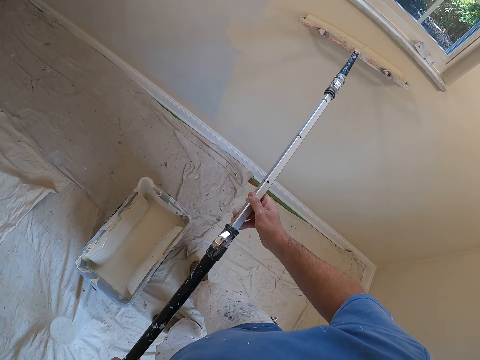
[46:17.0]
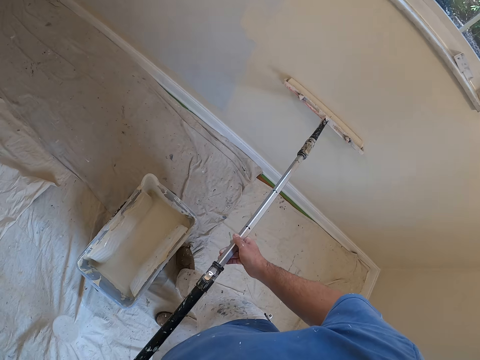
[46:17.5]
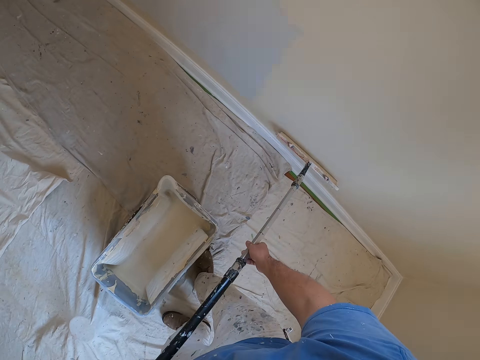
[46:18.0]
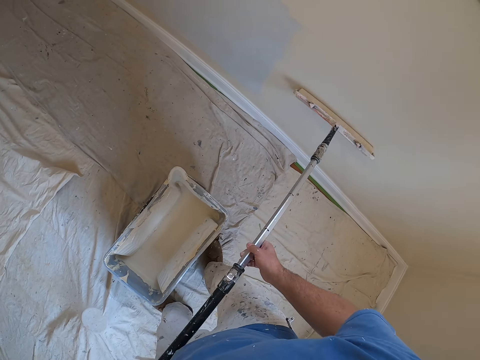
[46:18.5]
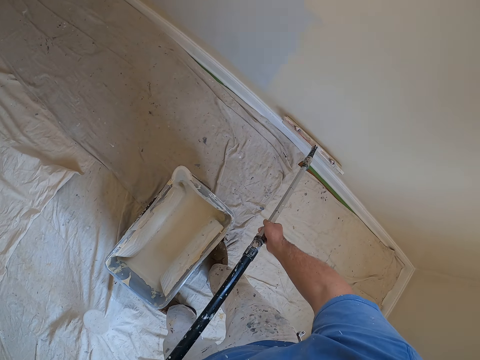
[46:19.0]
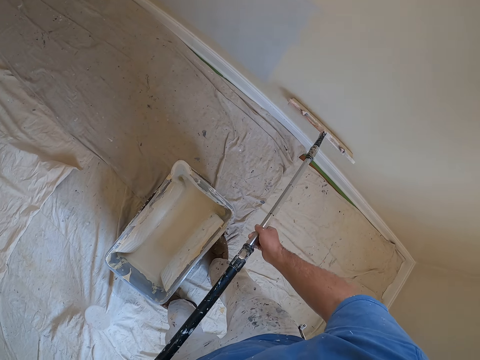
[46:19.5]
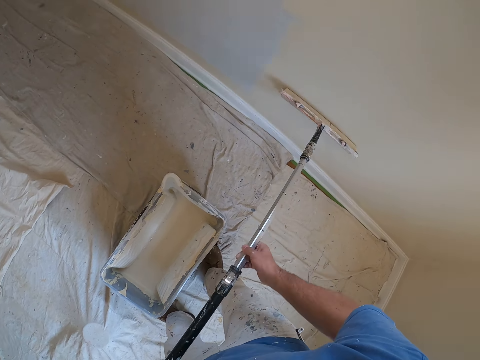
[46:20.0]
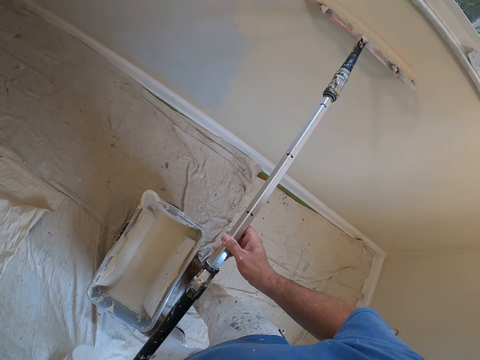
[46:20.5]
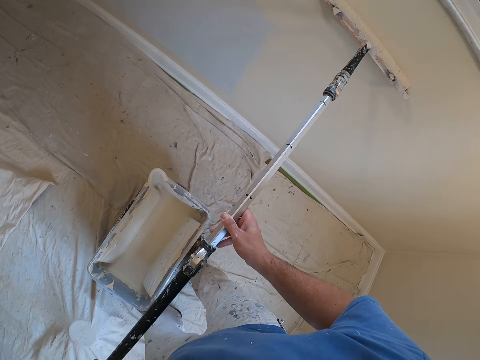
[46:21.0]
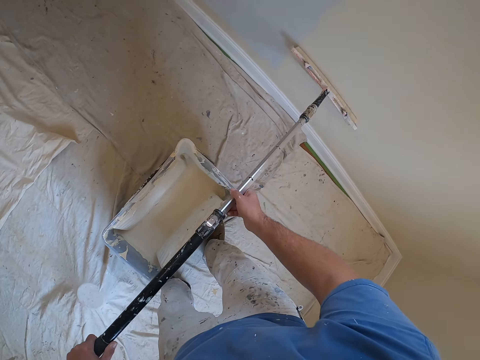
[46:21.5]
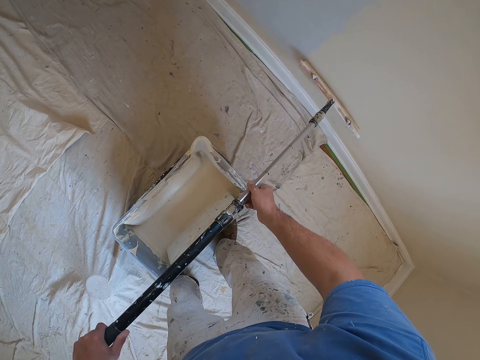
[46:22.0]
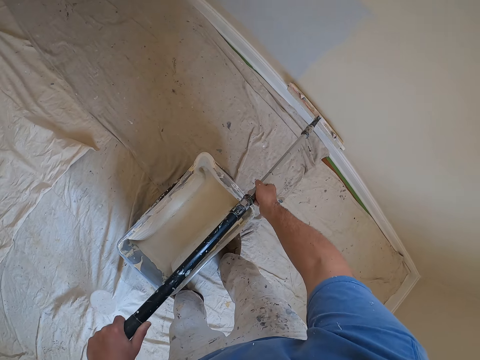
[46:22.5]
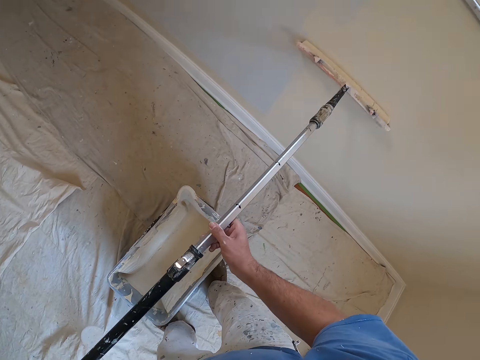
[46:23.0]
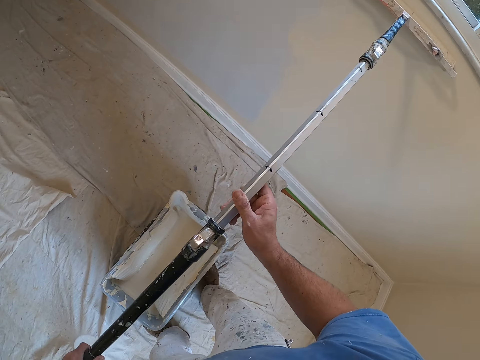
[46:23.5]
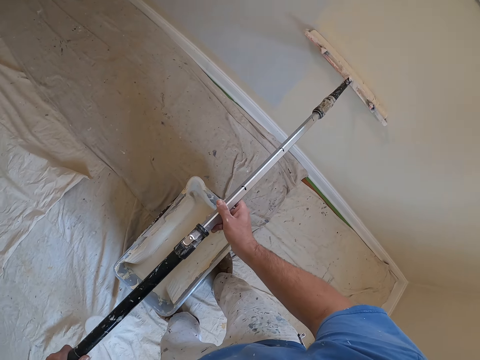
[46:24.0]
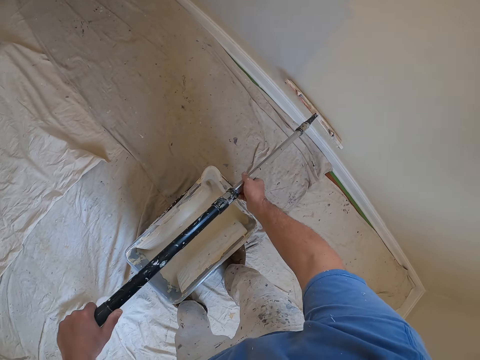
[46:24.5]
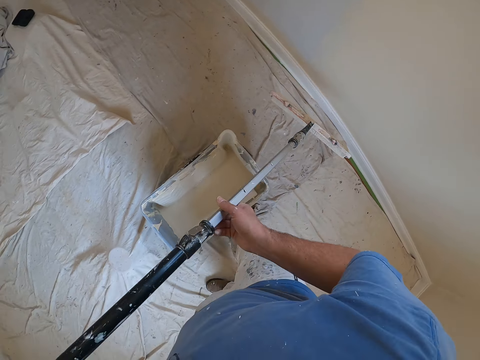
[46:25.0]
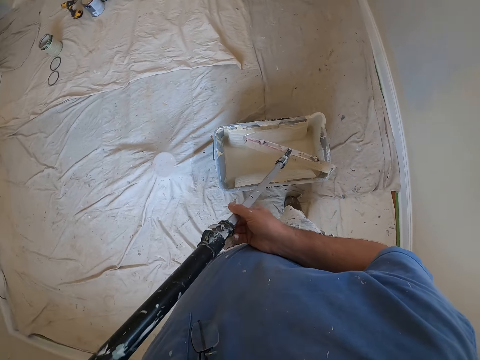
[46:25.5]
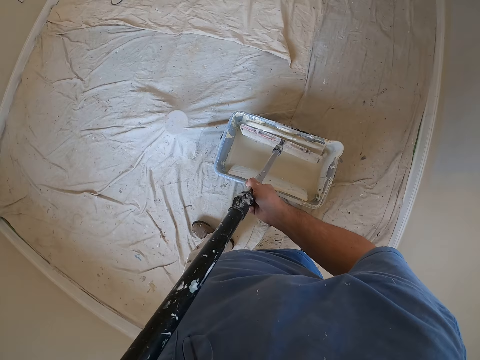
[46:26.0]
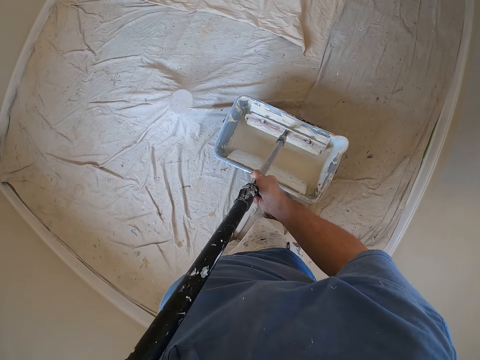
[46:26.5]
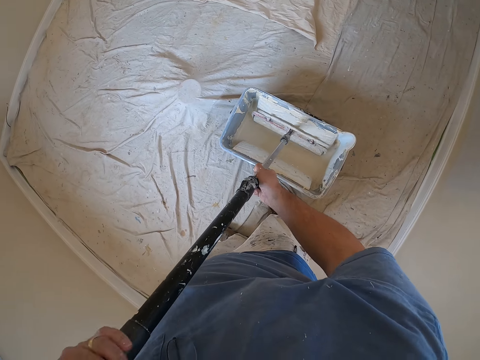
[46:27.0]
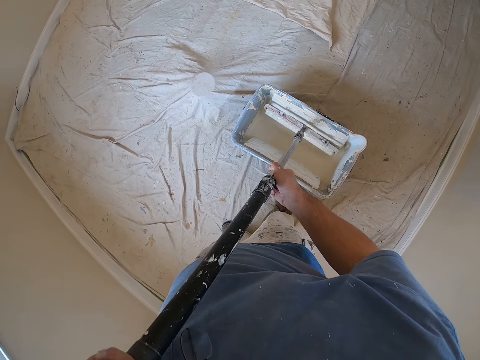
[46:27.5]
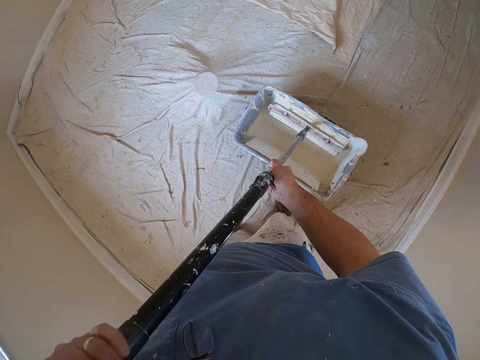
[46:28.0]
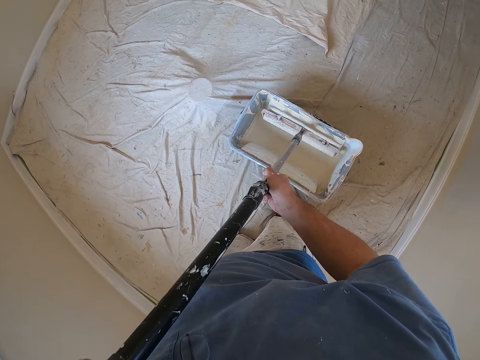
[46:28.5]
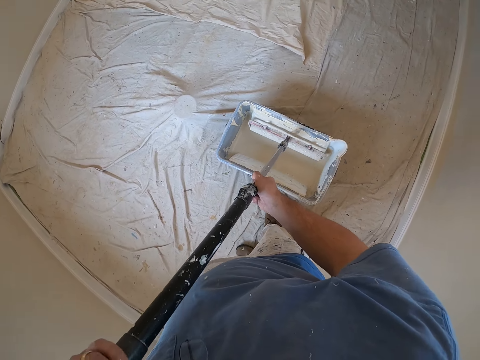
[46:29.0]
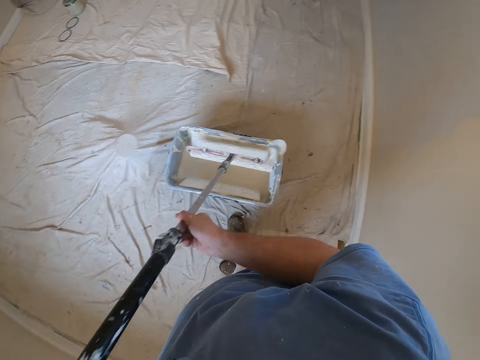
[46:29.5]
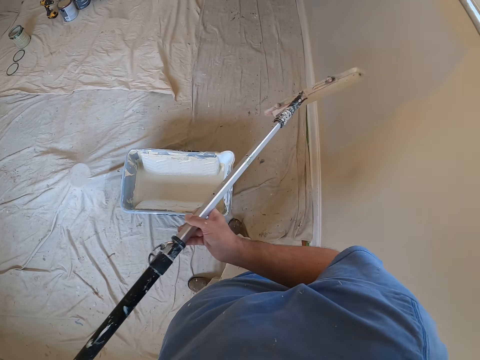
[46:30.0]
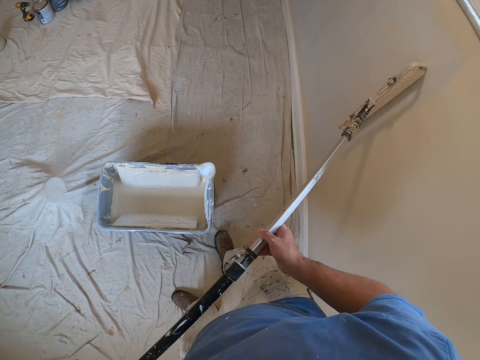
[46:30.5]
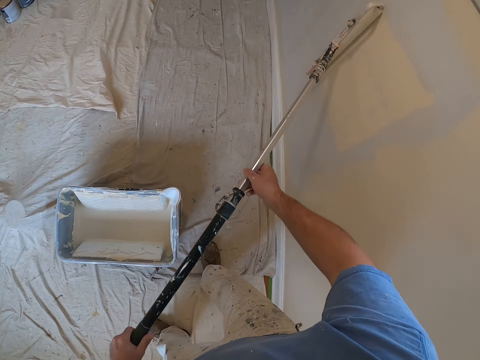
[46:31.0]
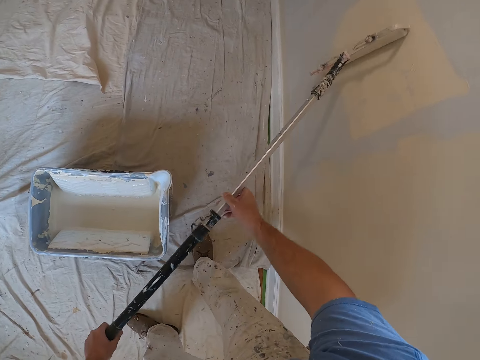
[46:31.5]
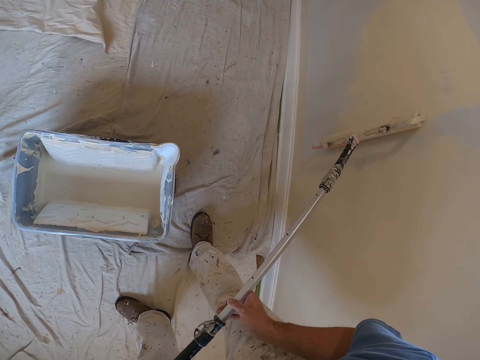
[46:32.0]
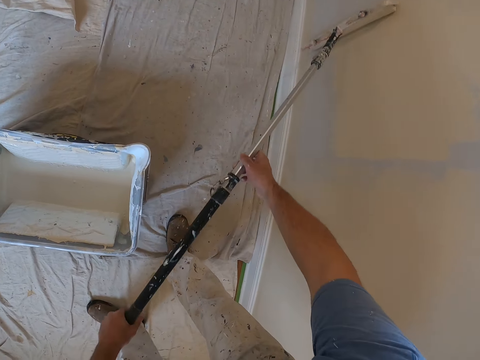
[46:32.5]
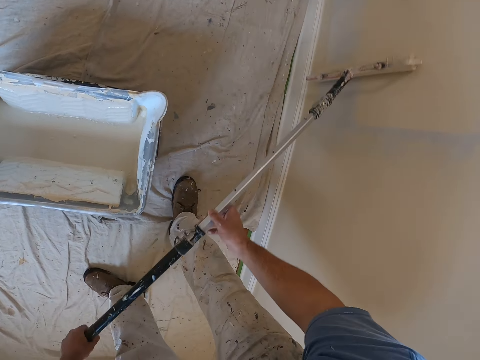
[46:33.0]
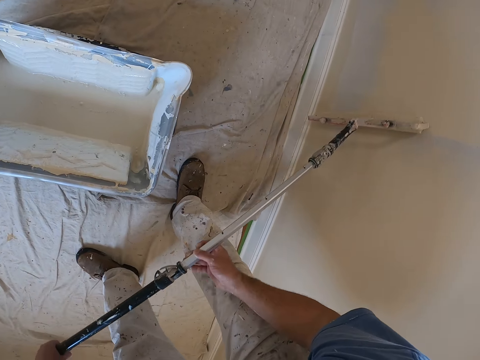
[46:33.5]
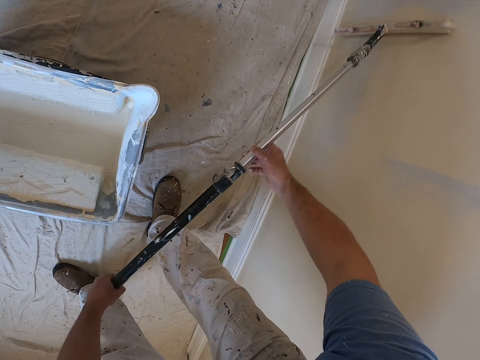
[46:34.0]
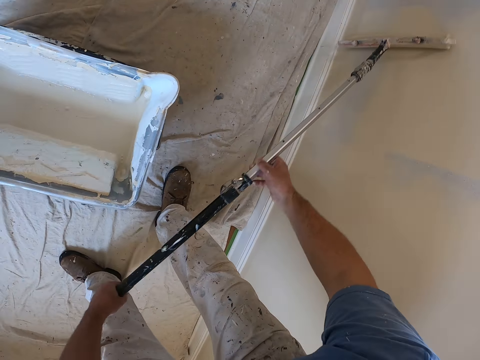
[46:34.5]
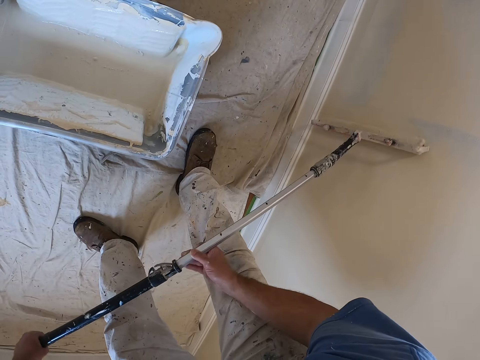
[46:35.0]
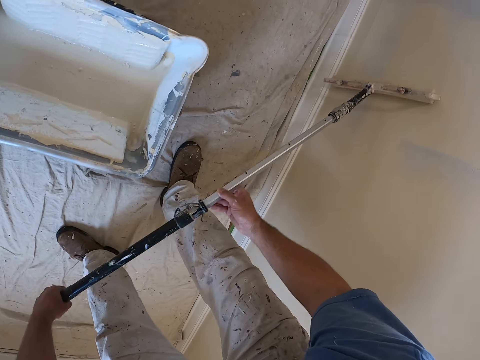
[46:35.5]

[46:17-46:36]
The camera wearer takes more paint from a paint bucket with the paint roller. They paint the wall with the paint roller.

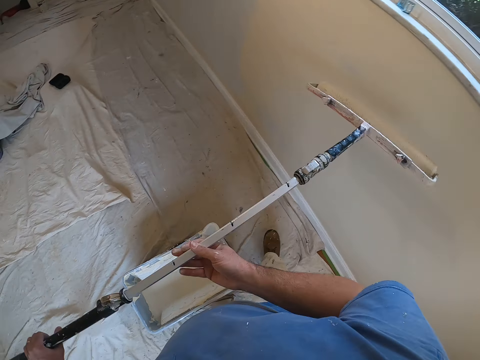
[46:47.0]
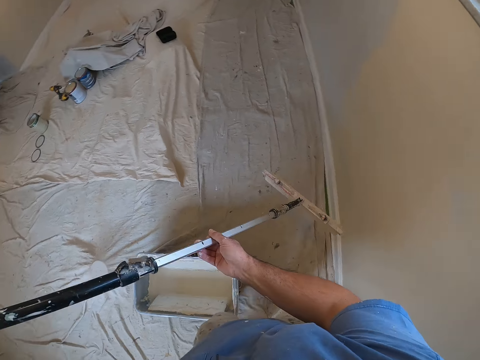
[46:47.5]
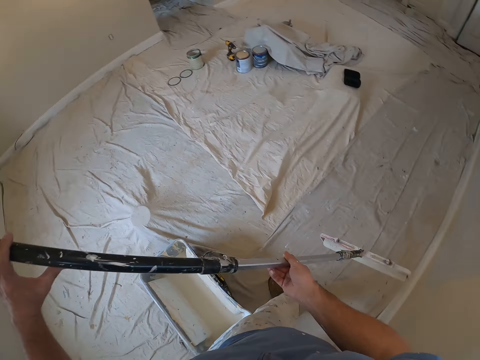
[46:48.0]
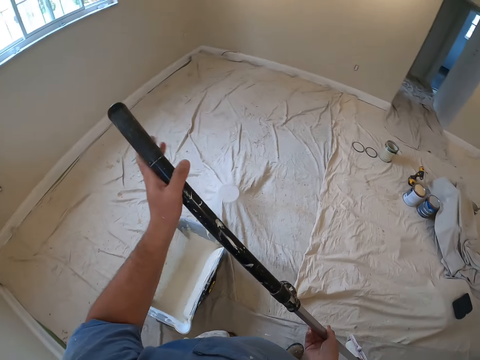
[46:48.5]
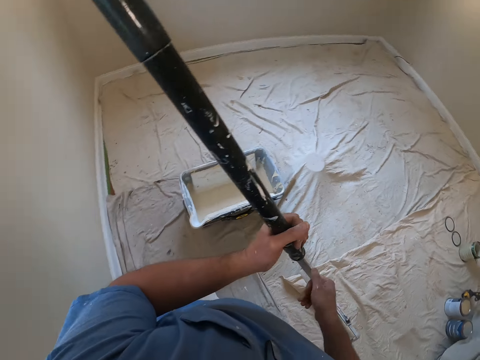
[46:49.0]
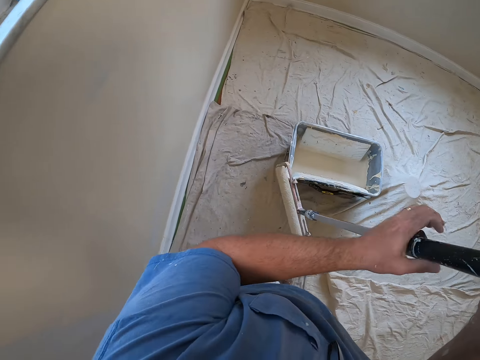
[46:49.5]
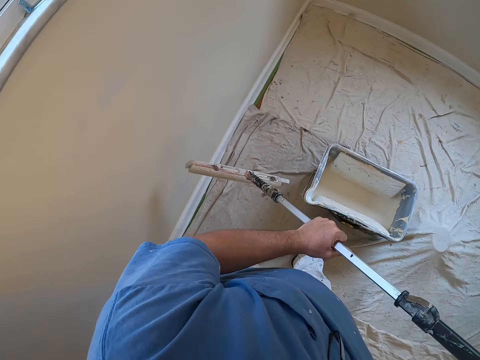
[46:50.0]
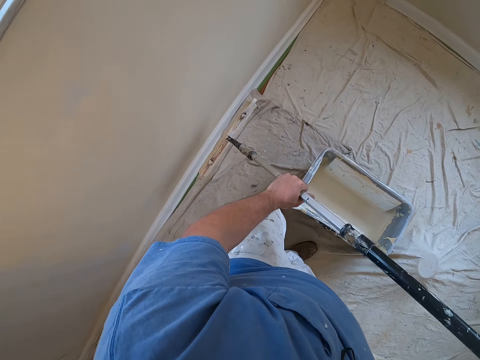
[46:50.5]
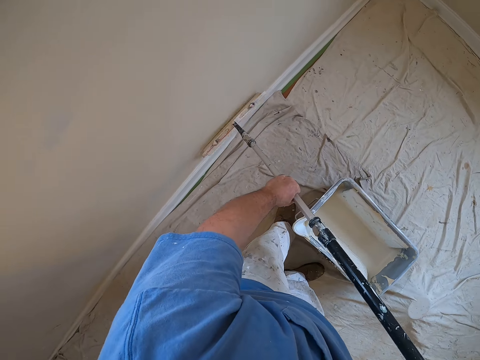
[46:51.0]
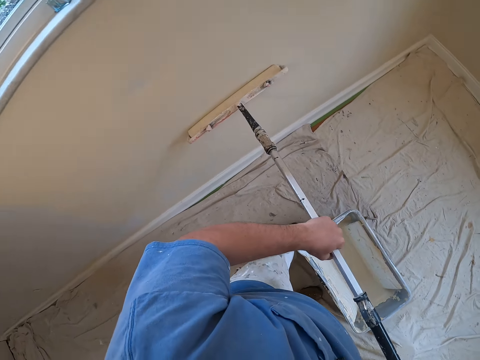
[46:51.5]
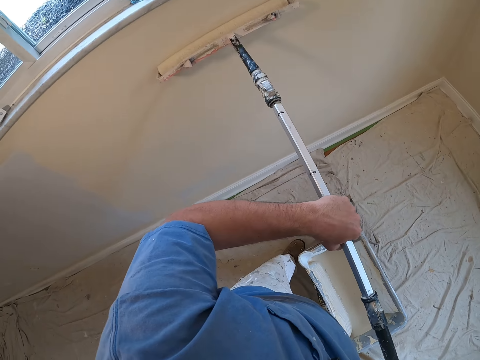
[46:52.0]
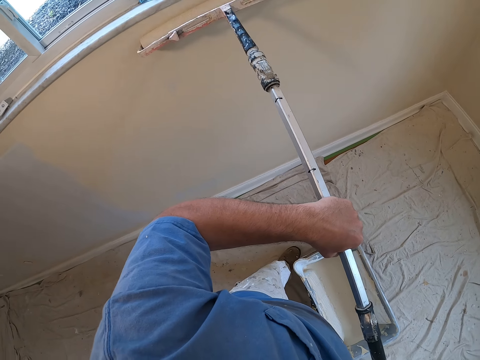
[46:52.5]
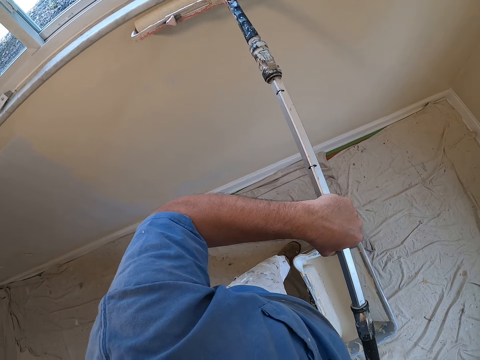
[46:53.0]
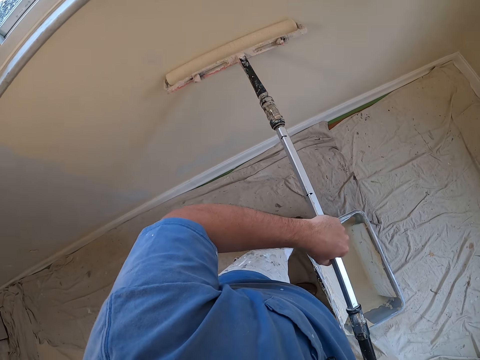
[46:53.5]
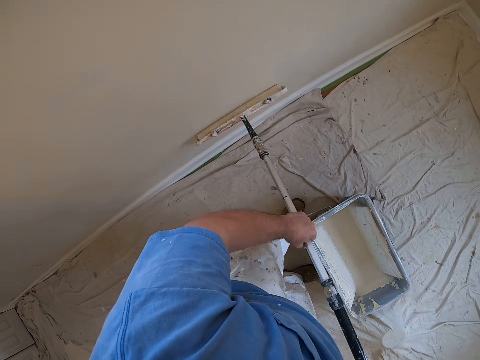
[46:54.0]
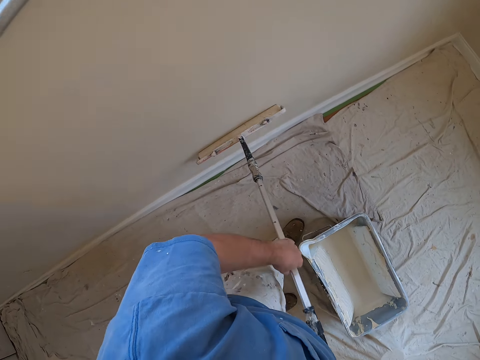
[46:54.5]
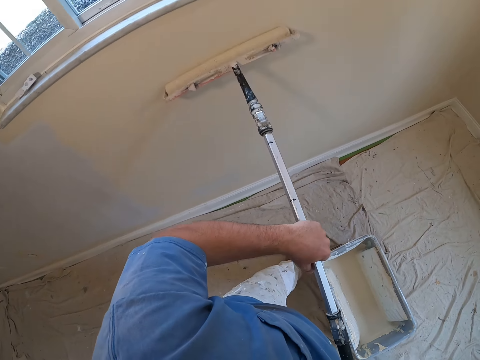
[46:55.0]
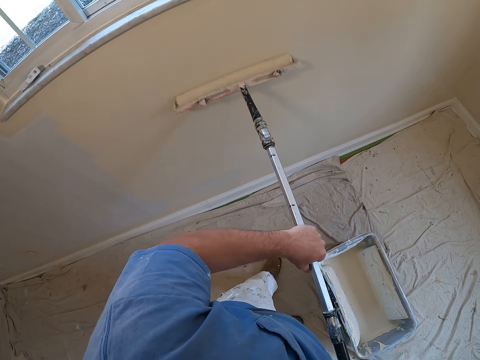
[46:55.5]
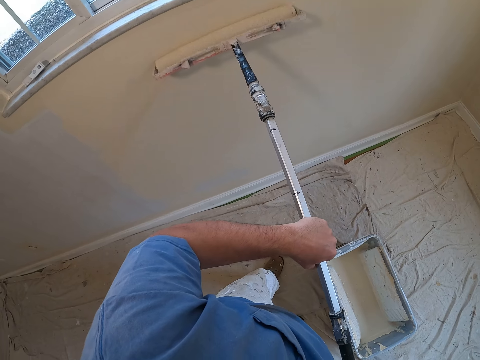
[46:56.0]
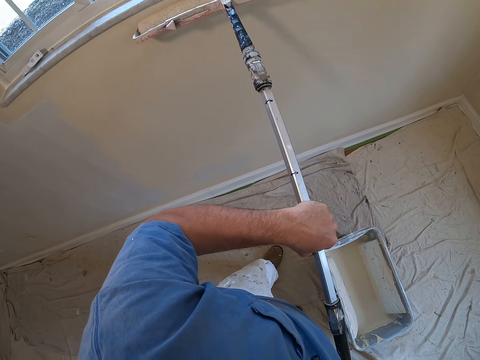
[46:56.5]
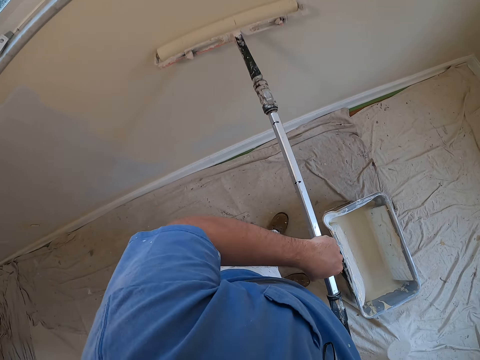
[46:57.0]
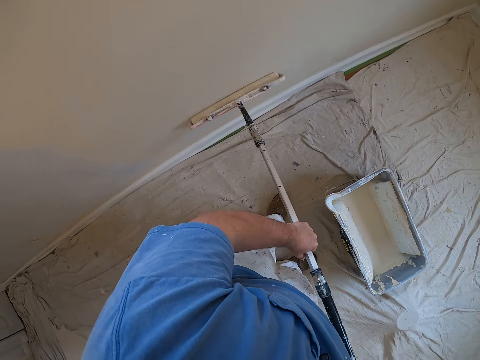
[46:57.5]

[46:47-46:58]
The camera wearer stops painting. They turn around. They paint the wall with the paint roller.
